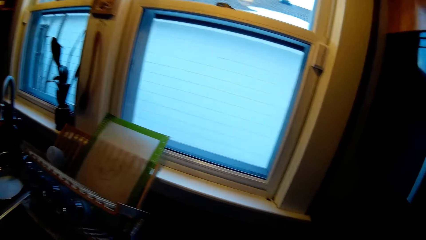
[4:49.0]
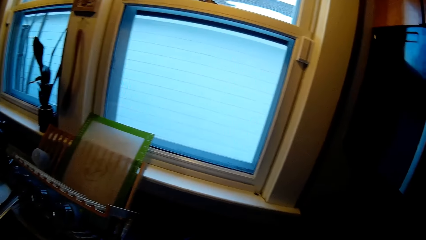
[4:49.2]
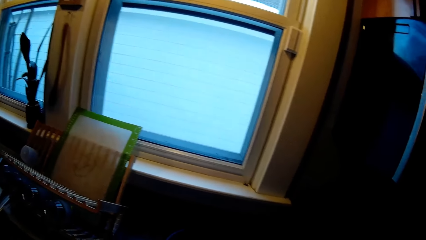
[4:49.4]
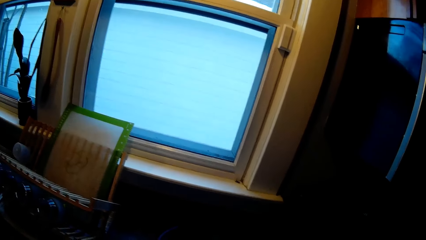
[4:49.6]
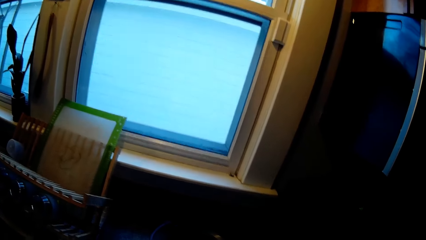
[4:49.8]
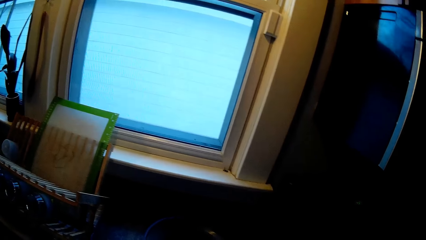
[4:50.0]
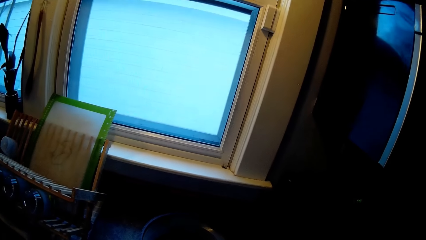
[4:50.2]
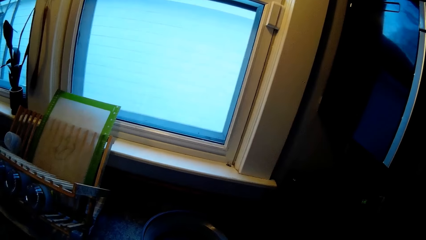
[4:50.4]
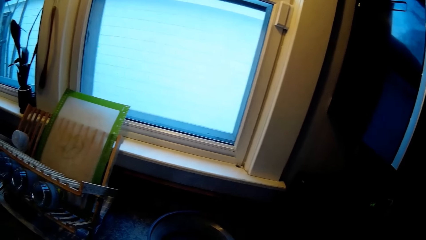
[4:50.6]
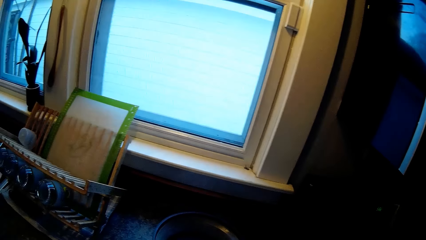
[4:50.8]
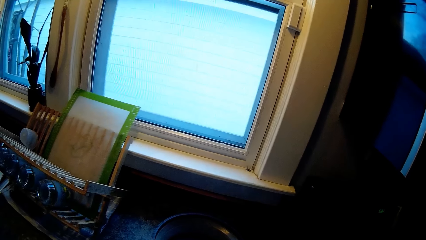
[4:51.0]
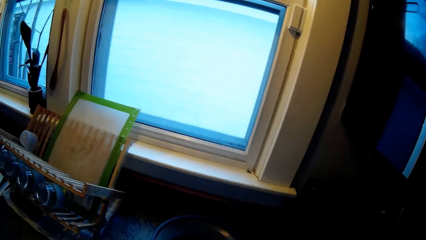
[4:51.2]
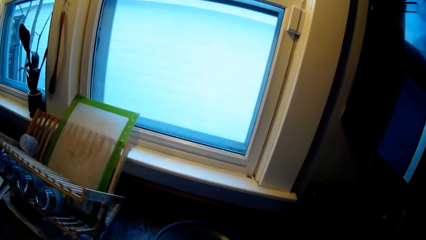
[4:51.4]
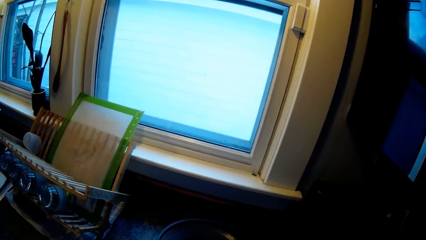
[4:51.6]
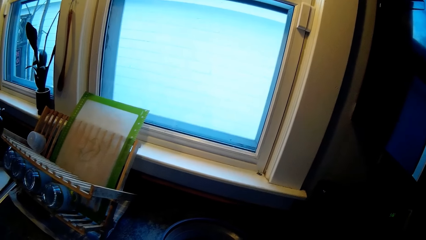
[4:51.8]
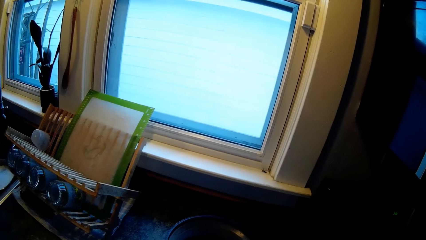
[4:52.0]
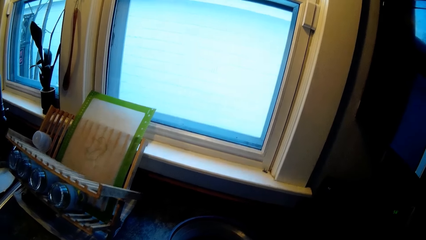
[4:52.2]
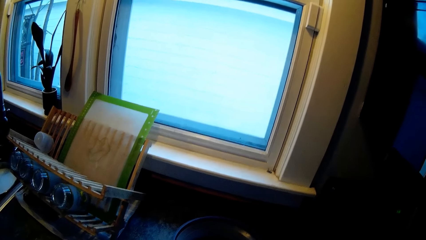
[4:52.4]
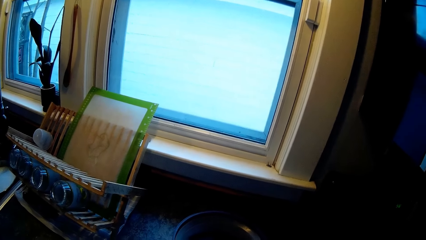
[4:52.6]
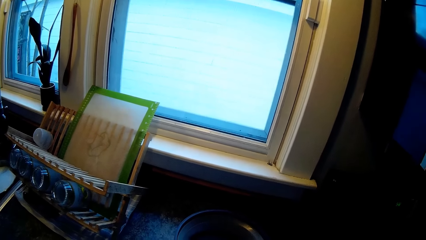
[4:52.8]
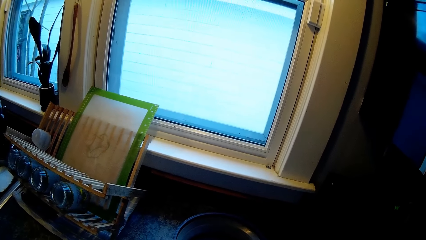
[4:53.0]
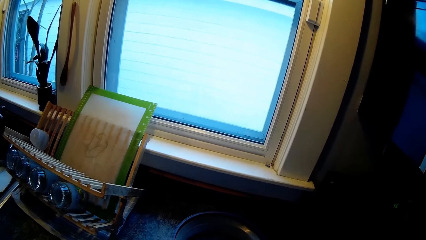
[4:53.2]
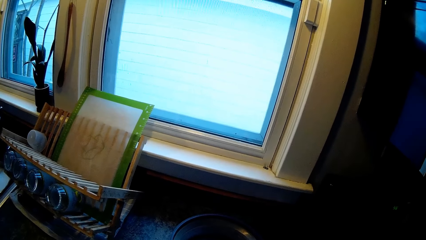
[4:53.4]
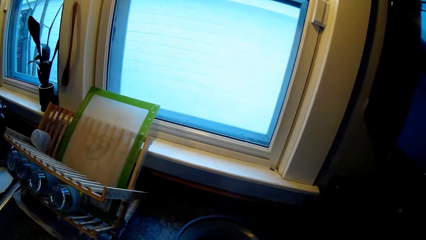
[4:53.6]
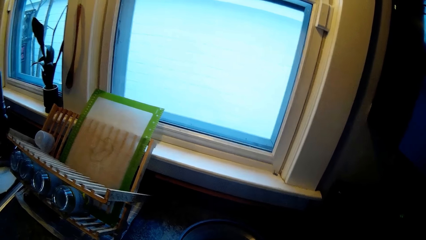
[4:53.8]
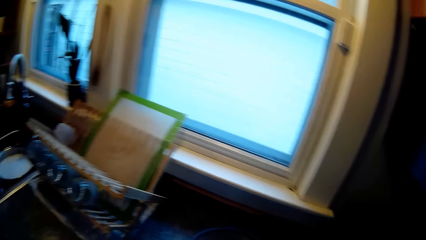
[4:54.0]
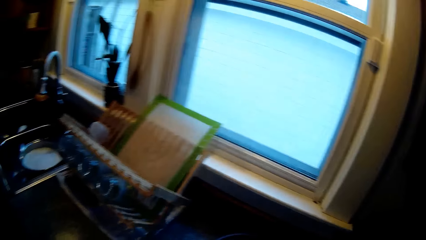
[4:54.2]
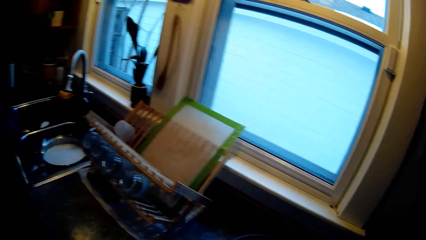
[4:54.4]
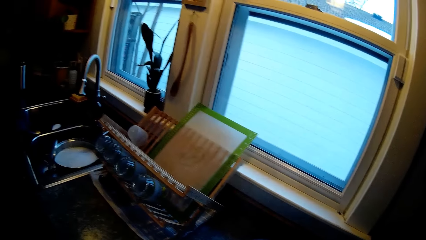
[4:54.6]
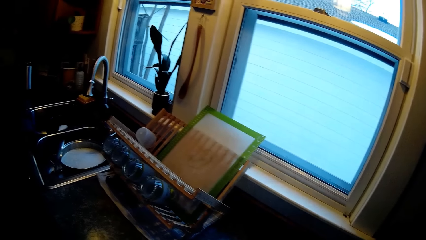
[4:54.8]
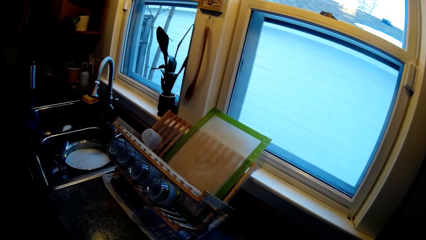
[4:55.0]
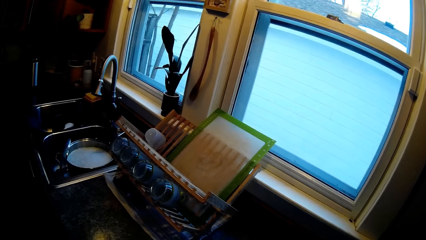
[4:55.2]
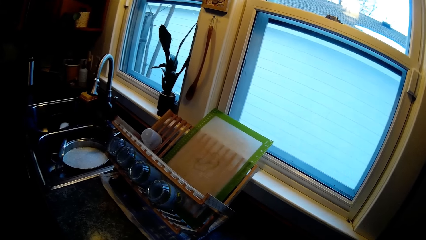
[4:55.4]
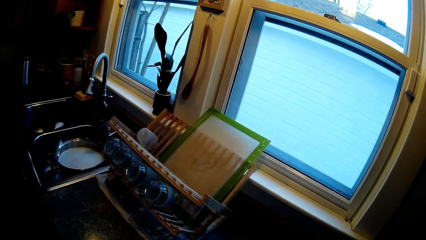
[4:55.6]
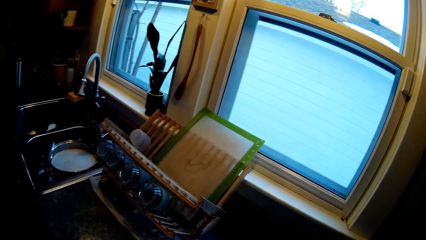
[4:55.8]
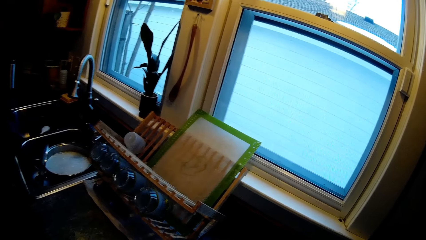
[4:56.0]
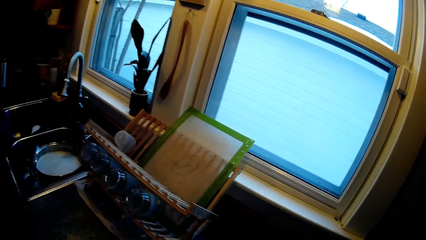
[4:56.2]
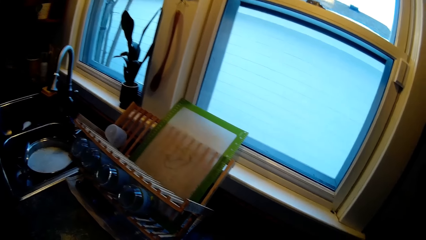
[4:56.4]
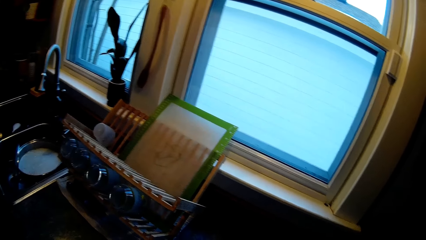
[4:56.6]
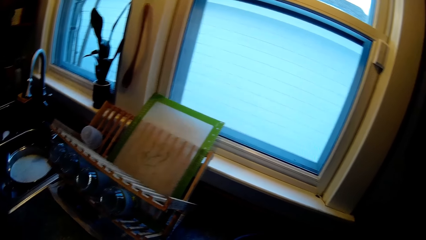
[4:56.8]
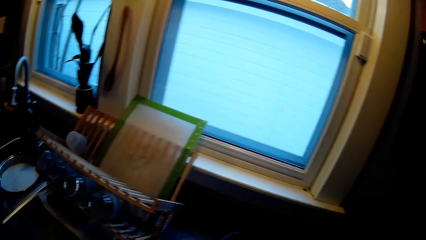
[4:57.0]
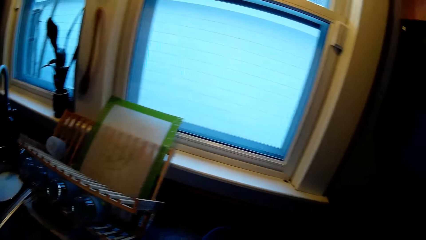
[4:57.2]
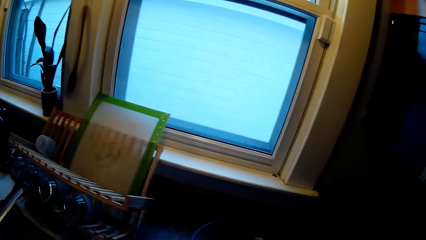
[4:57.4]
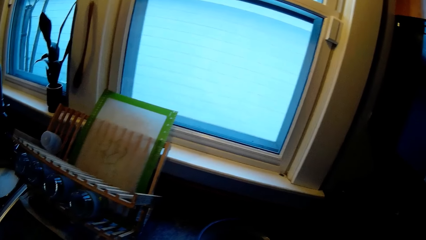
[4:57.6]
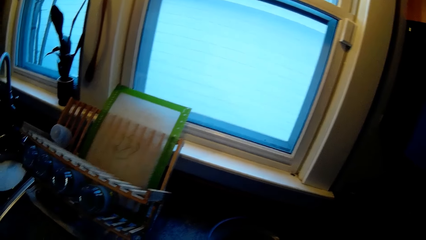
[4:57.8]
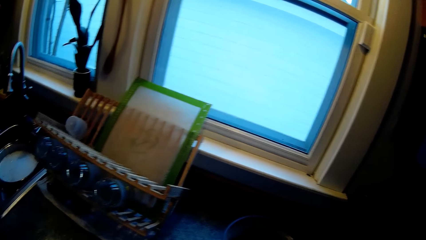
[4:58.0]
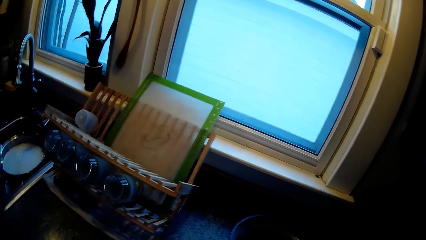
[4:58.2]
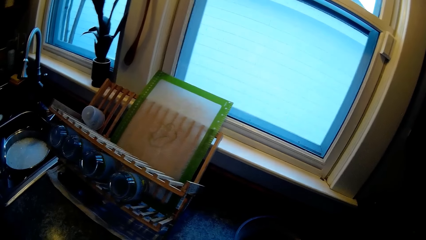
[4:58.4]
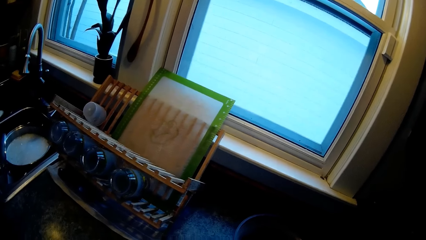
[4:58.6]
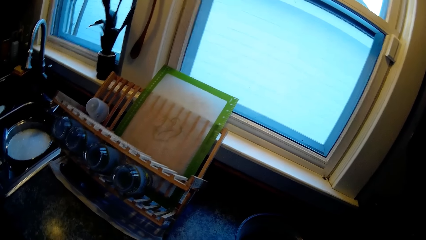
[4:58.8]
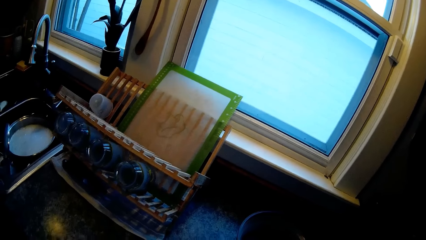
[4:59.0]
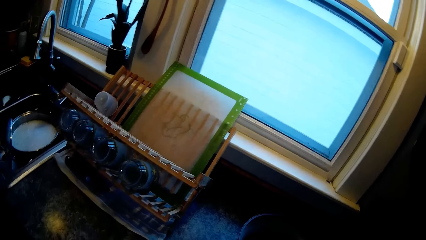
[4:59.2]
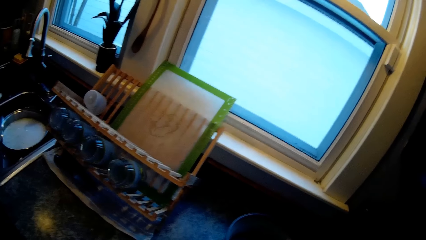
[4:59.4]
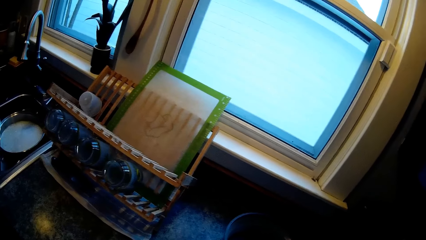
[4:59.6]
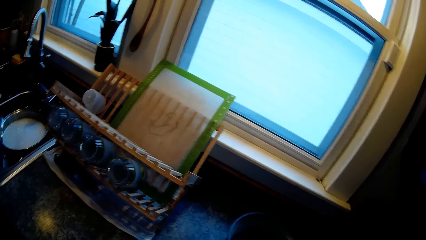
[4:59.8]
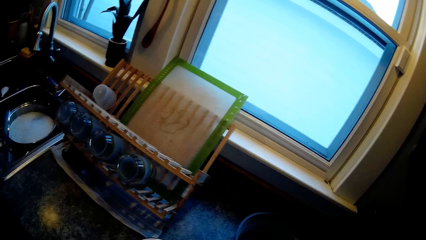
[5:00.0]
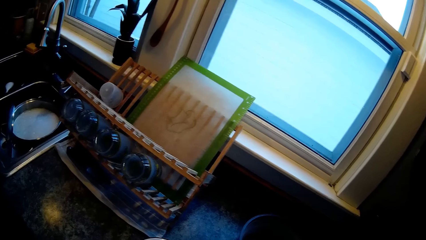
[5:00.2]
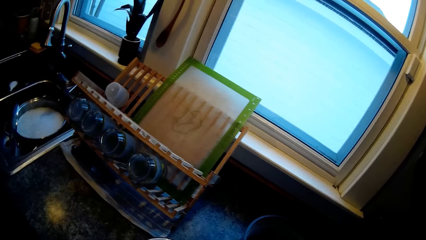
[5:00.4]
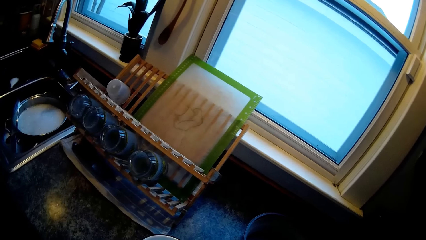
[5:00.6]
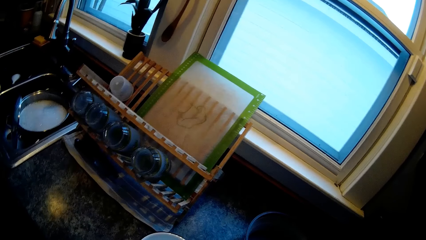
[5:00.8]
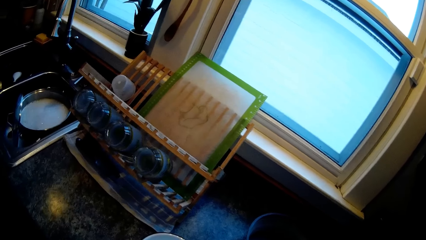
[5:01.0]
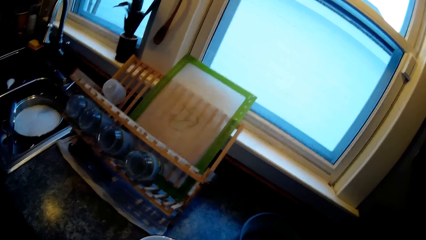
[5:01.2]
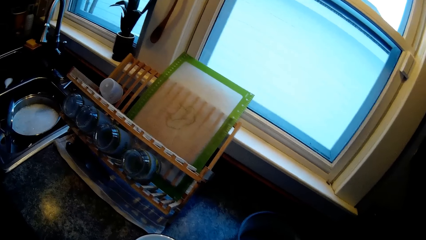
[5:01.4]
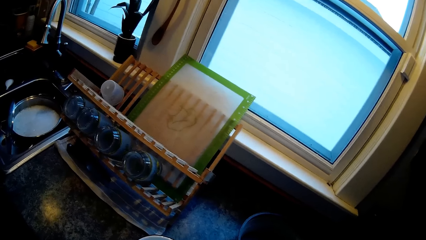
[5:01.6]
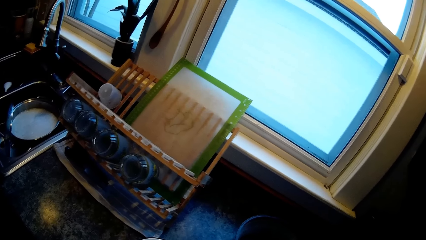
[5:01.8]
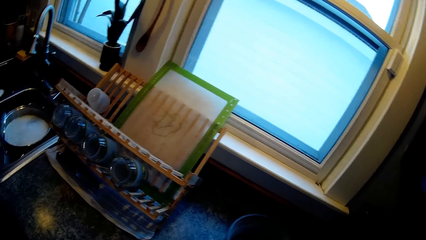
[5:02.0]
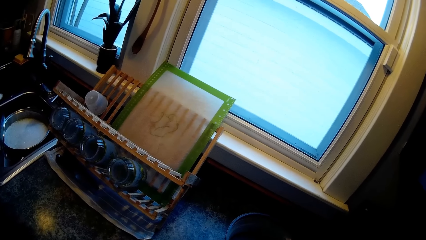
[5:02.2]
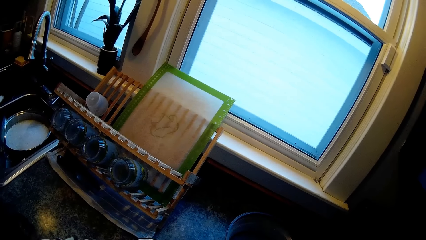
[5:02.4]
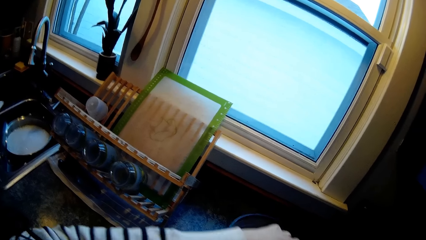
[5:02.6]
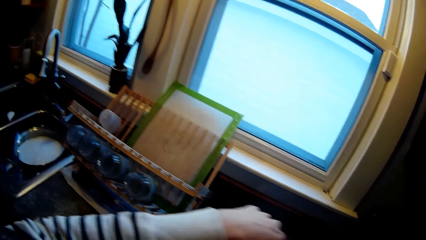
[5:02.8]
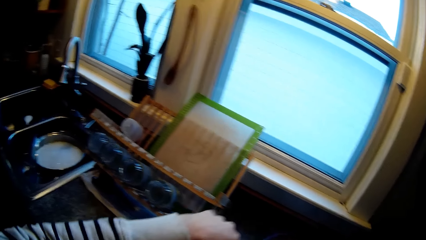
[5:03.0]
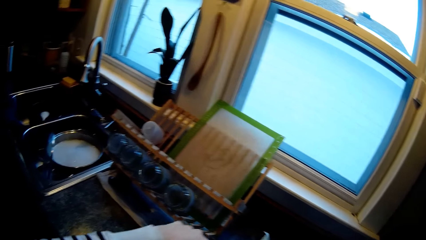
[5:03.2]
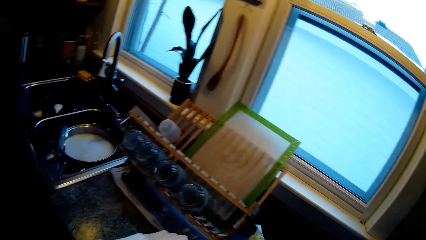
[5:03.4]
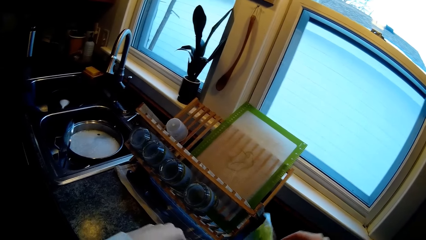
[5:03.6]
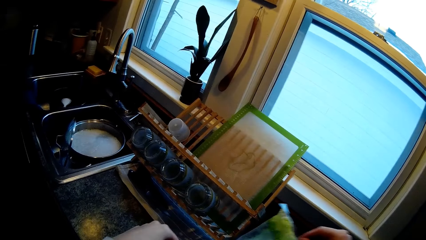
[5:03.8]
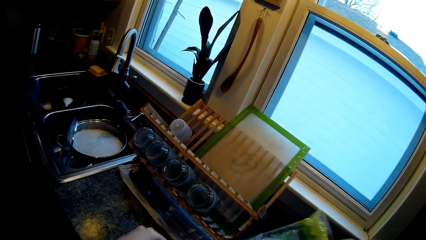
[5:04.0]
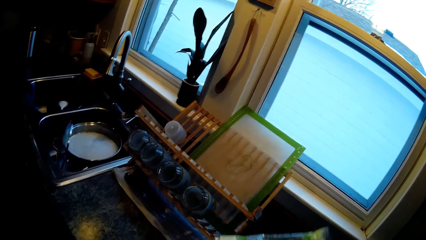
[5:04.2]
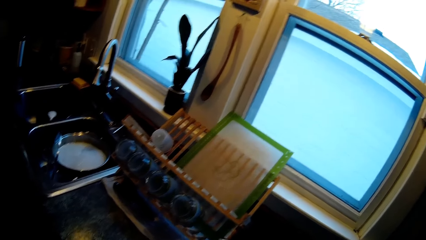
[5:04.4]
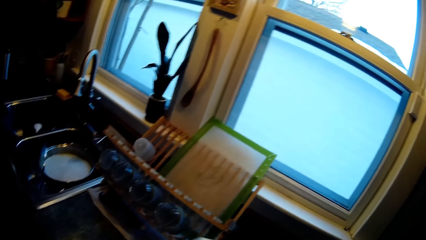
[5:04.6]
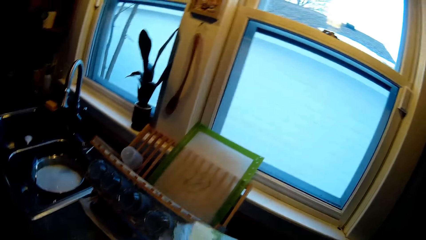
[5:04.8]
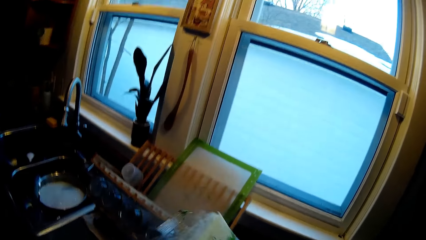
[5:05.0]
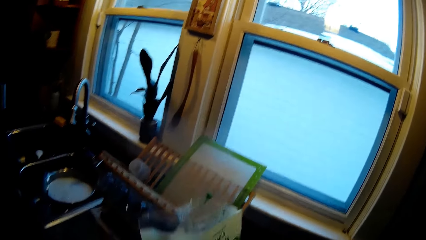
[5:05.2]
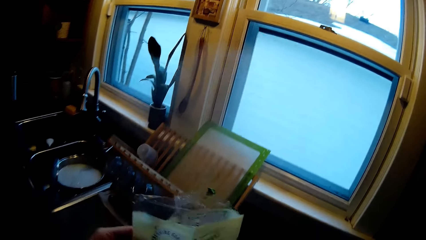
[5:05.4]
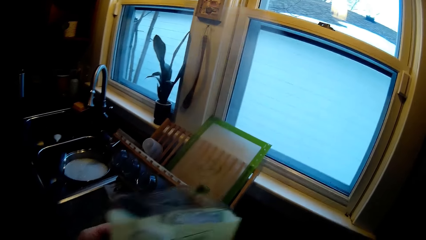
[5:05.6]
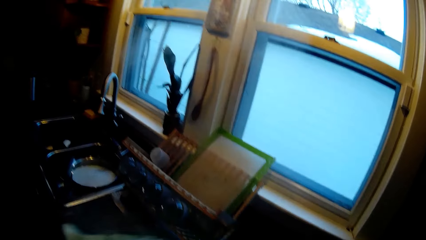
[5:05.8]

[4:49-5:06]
The camera wearer places something on the countertop. They put something into the plate.
